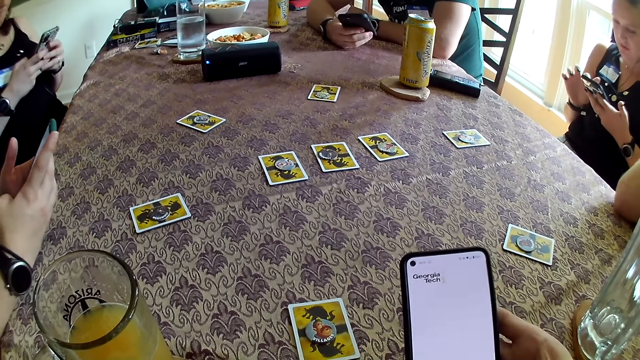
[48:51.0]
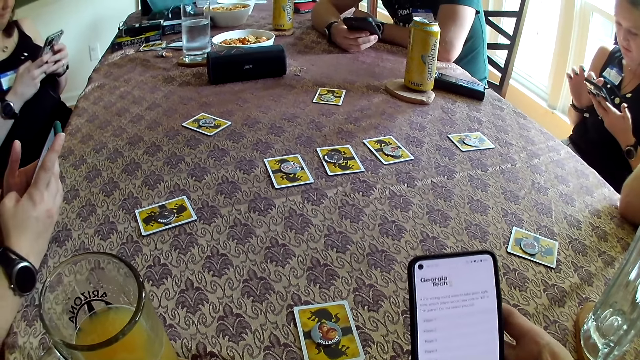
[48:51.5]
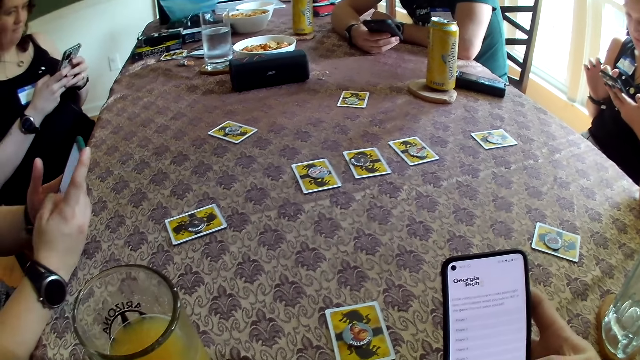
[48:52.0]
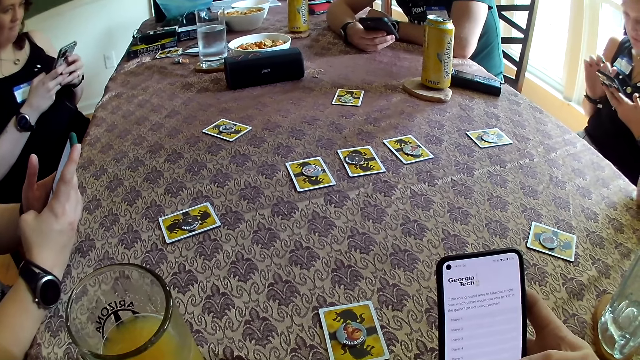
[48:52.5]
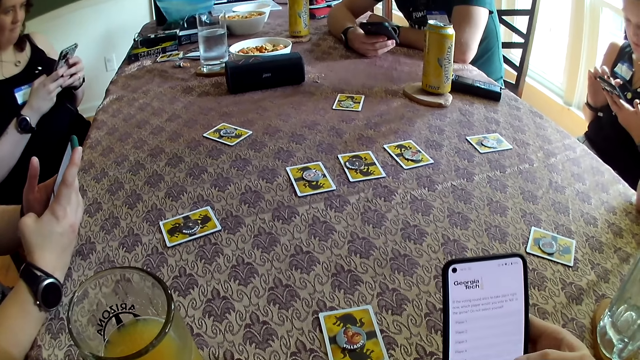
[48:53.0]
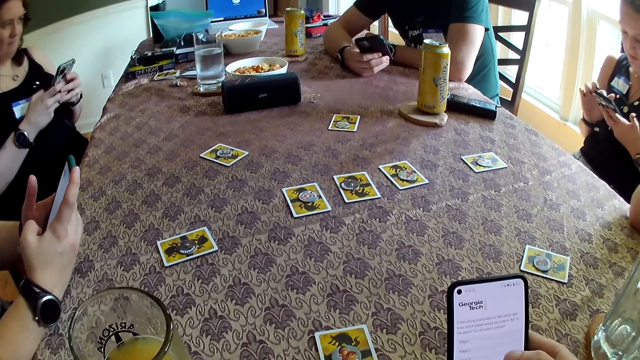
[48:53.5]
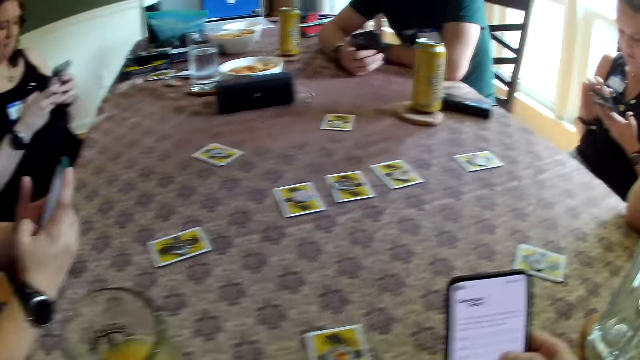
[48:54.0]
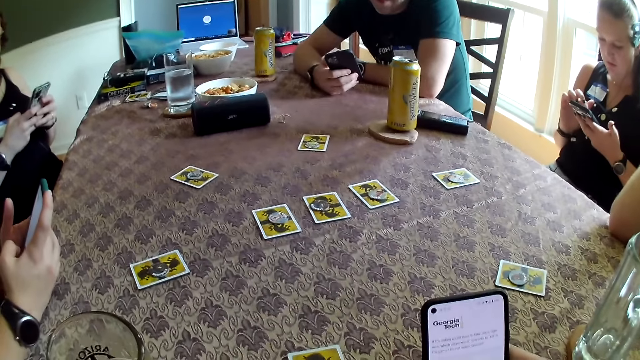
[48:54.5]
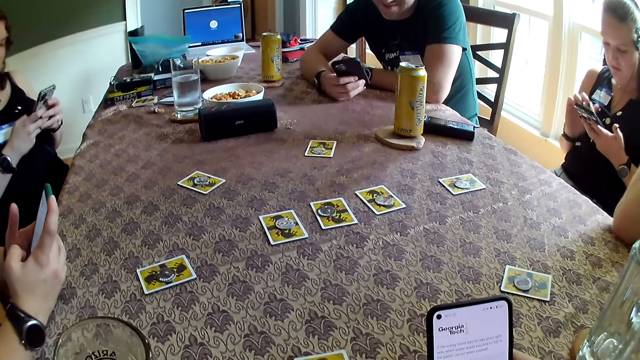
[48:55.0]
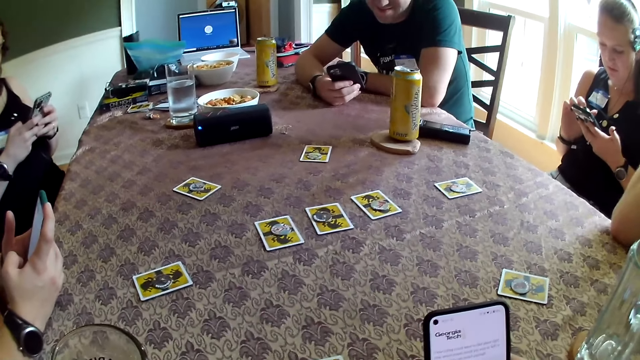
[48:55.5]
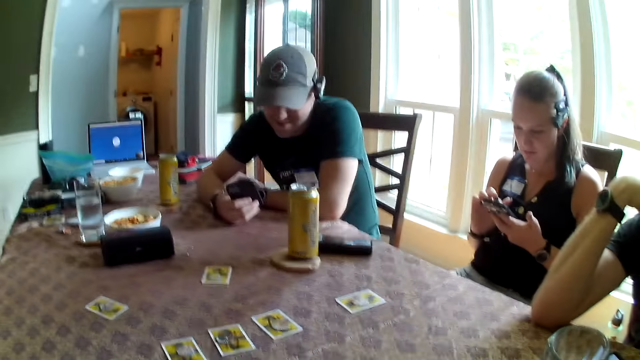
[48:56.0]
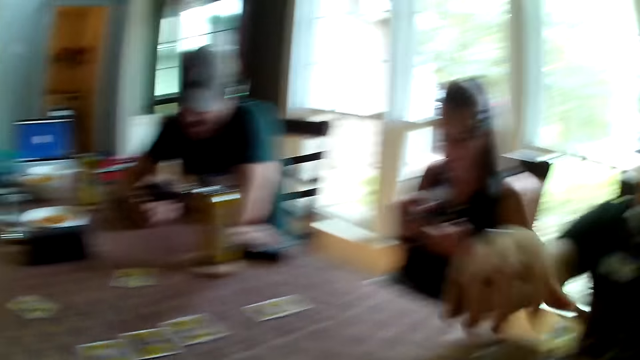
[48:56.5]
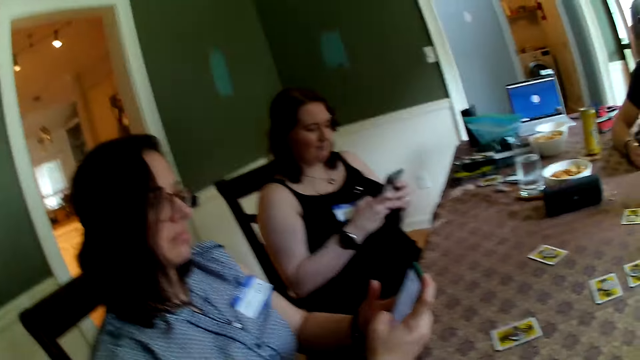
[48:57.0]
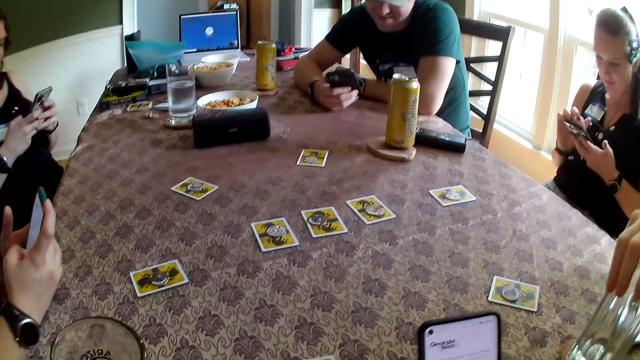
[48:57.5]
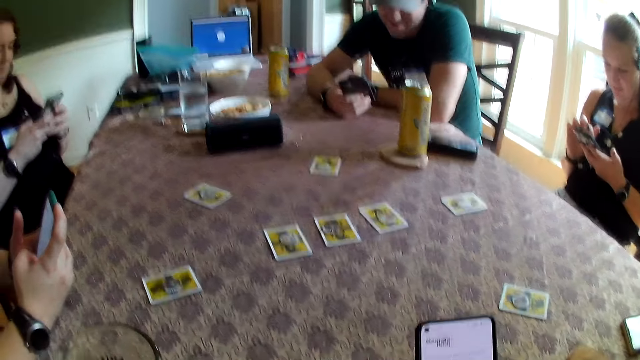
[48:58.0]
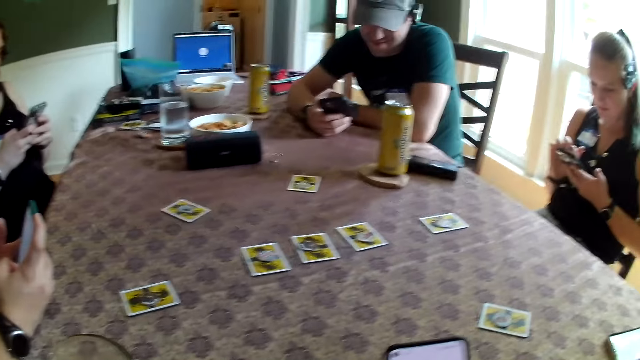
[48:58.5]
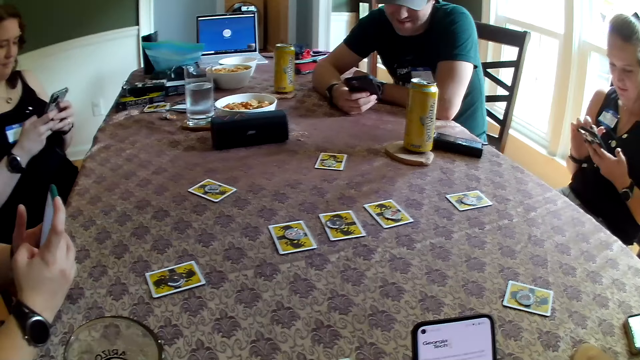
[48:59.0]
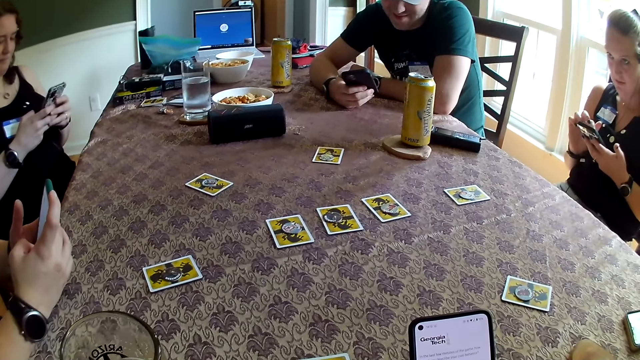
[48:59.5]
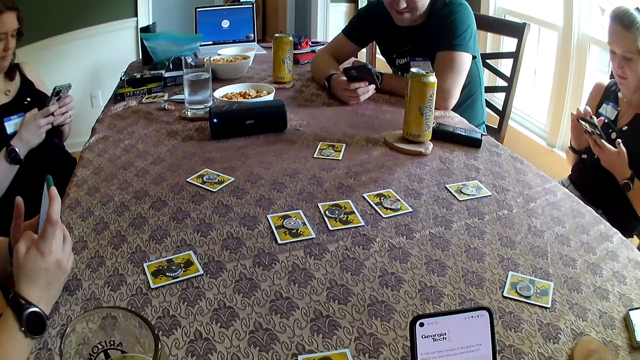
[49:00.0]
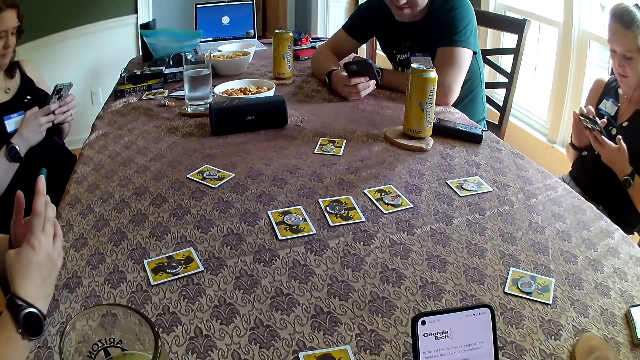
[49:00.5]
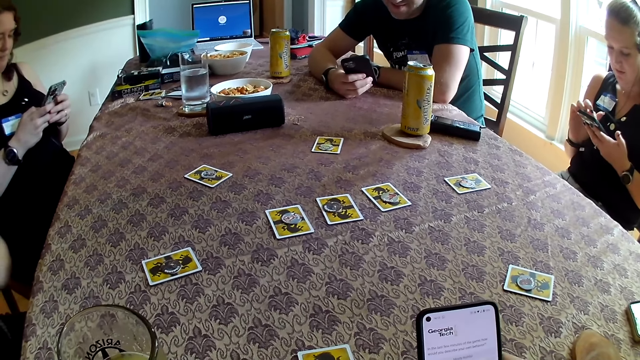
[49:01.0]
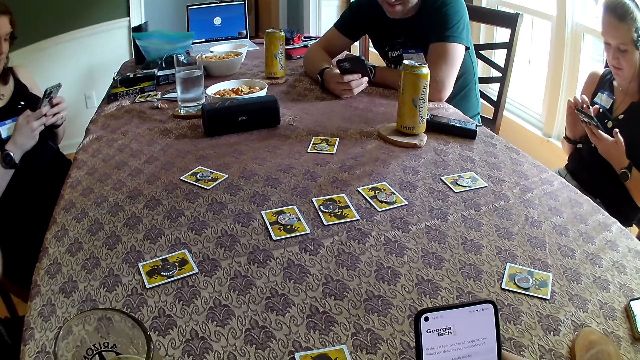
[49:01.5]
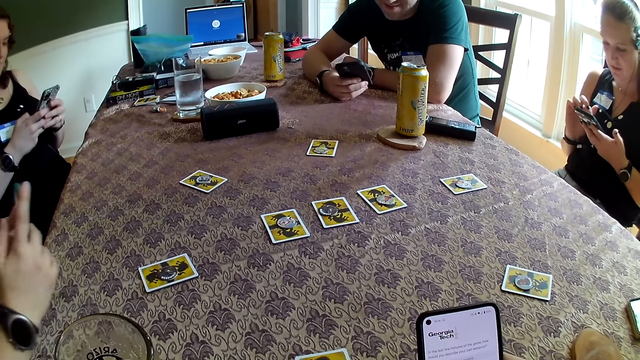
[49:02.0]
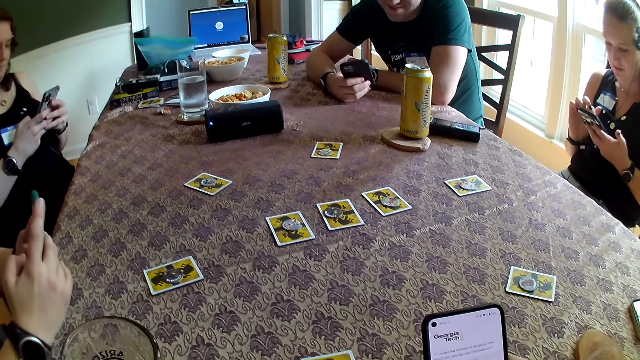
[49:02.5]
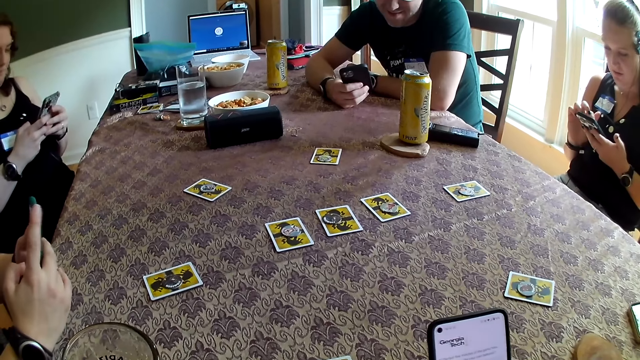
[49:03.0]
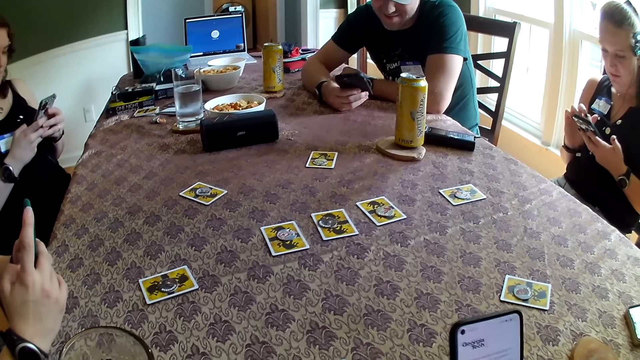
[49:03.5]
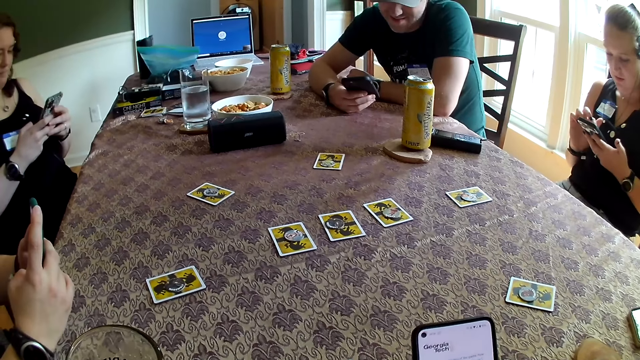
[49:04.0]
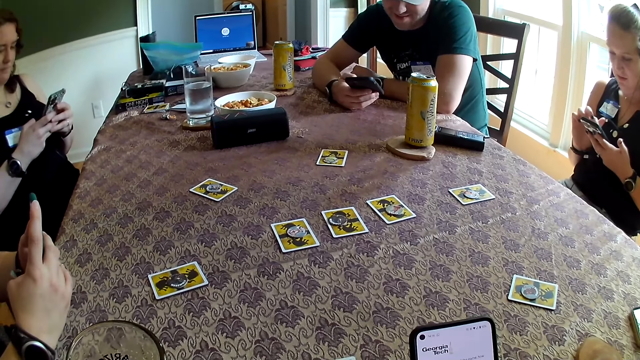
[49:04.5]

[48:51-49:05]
The man picks up a glass of water from the dining table with his right hand. The man talks to the group of people. The woman talks to the man.

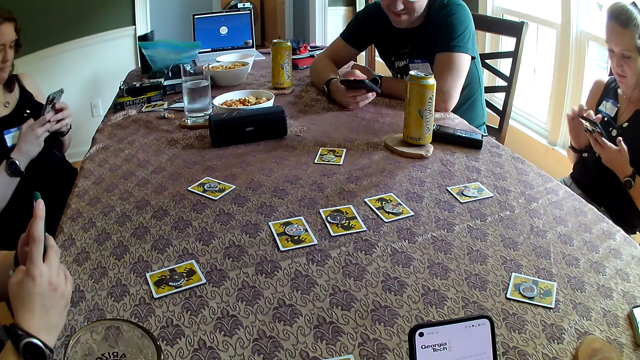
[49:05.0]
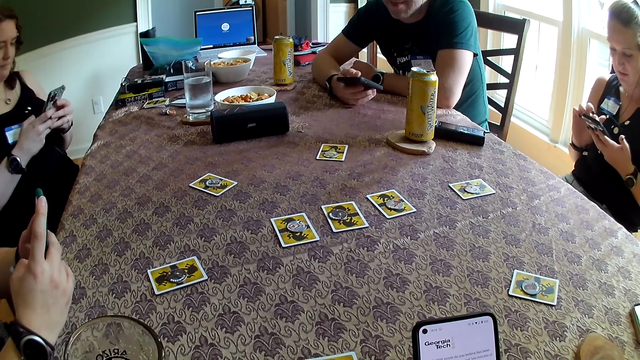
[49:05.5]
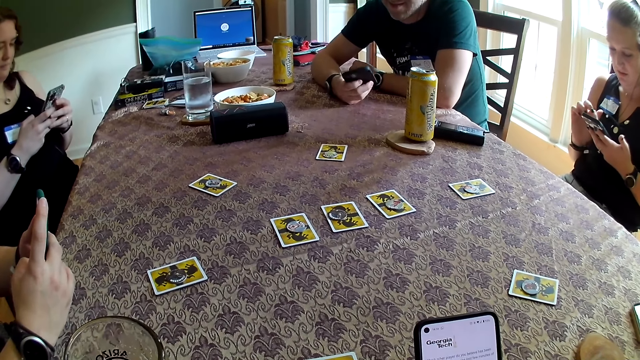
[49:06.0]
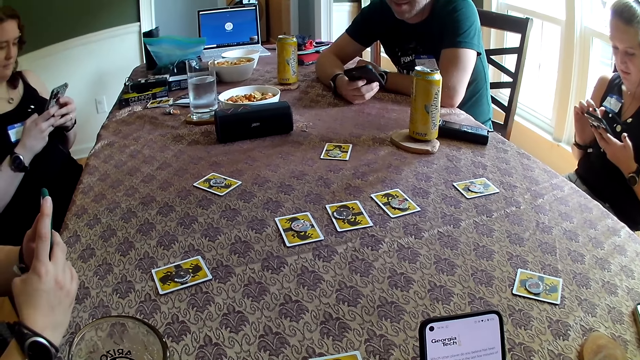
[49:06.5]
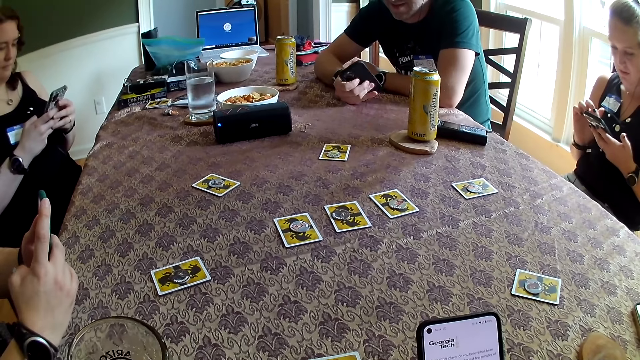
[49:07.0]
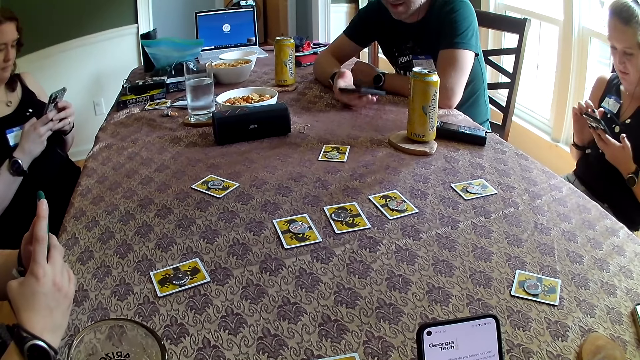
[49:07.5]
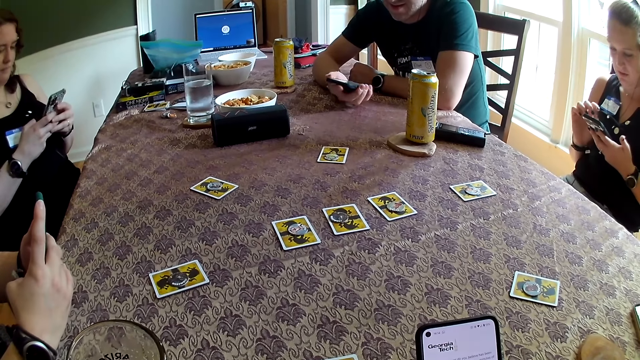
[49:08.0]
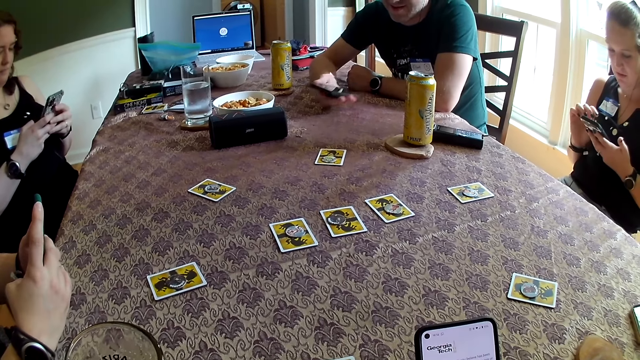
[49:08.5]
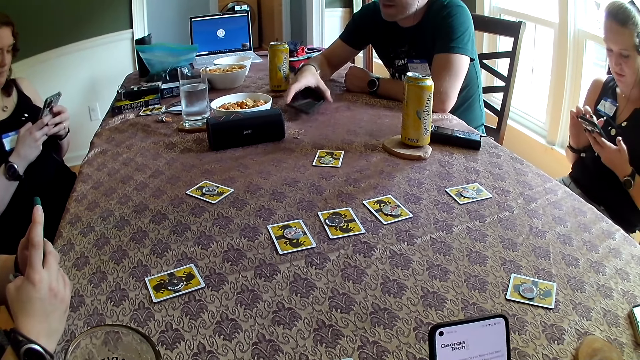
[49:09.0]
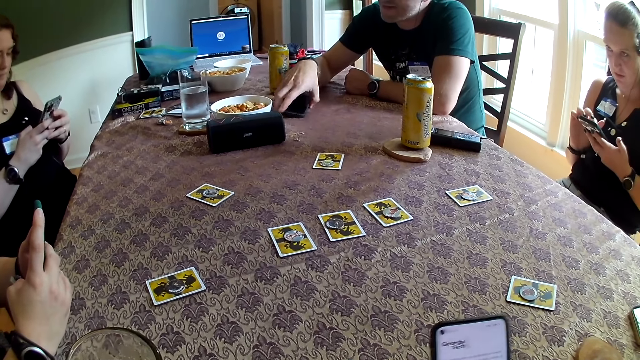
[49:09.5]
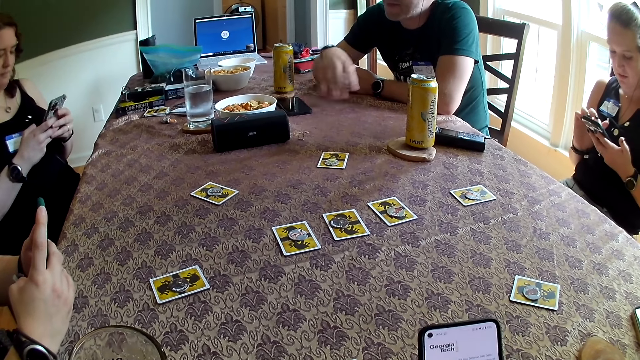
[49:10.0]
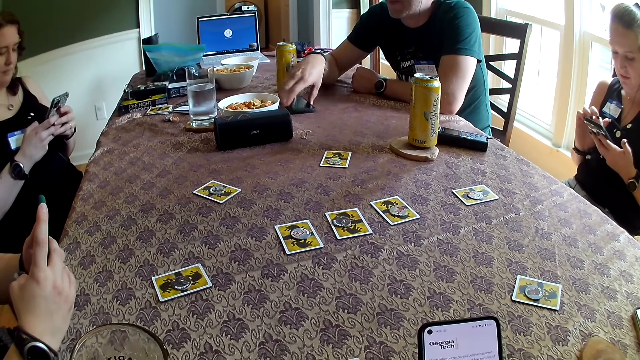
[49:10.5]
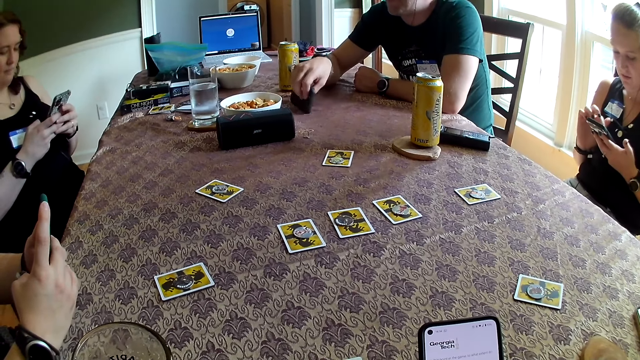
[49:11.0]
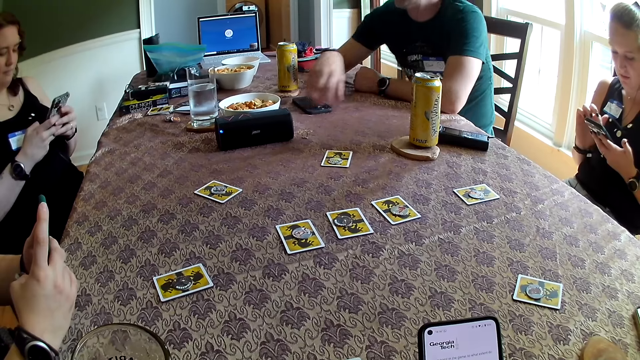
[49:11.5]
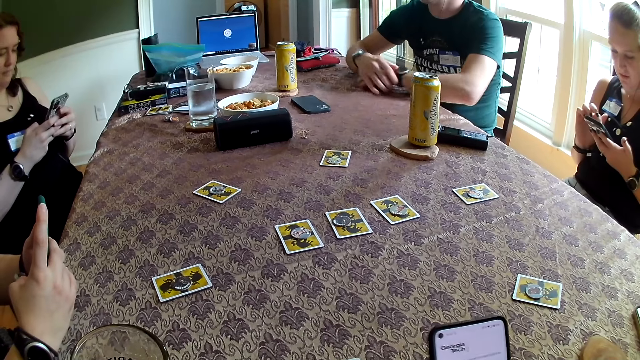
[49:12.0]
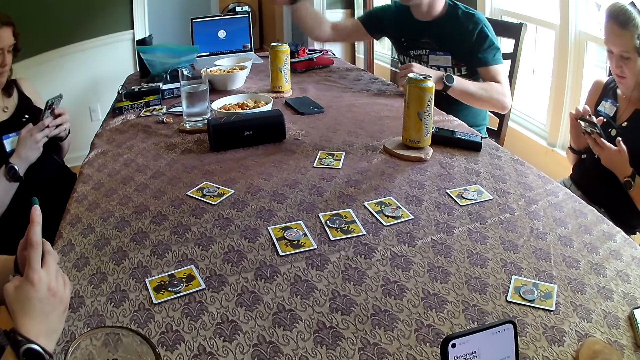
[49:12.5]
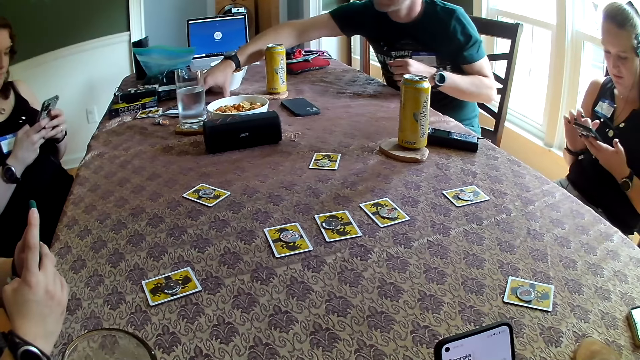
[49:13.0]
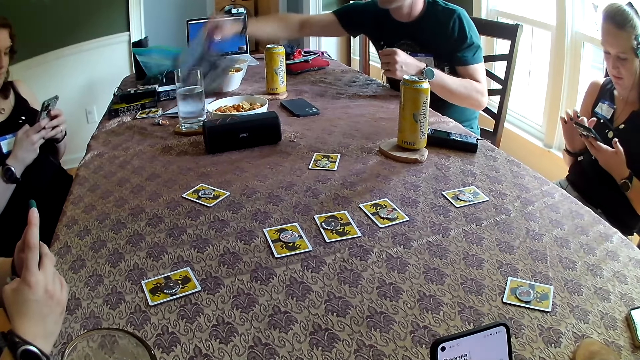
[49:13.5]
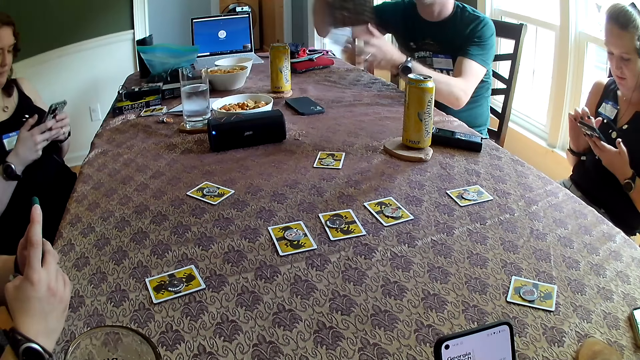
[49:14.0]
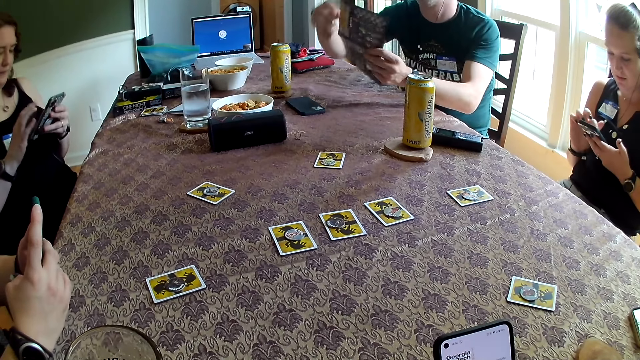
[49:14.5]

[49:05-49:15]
The man drops his phone on the dining table with his right hand. The man flips his phone over with his right hand. The man picks up a pamphlet from the dining table with his right hand and holds the pamphlet with both hands.
